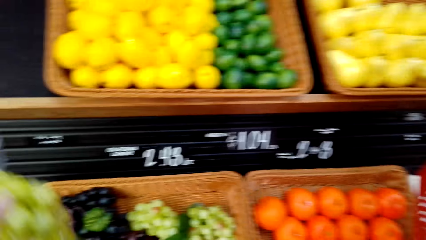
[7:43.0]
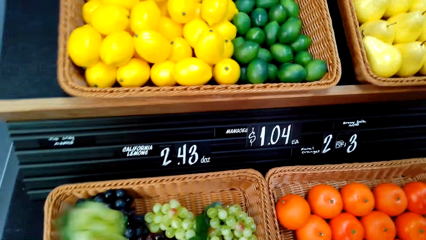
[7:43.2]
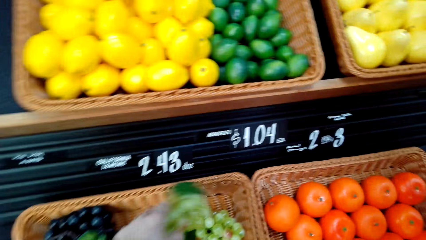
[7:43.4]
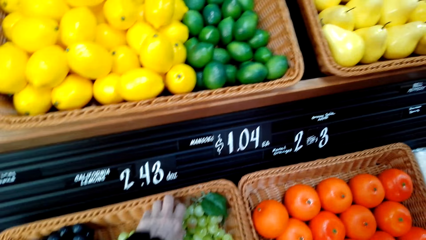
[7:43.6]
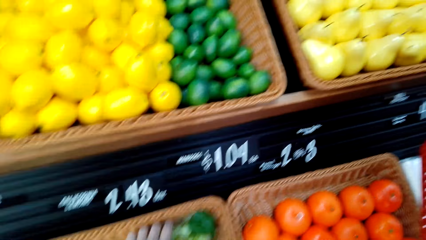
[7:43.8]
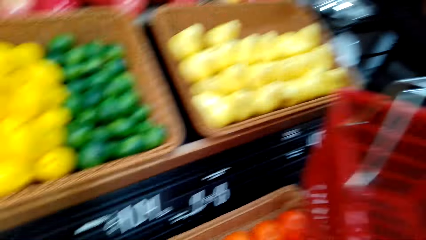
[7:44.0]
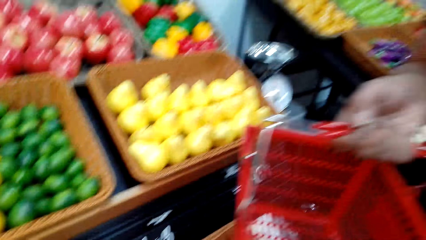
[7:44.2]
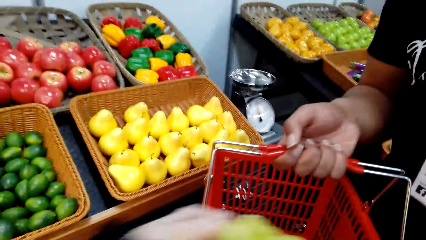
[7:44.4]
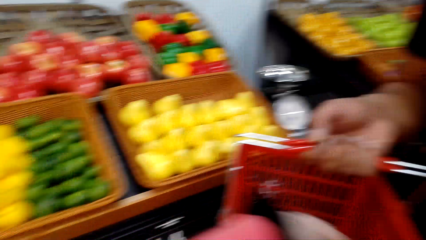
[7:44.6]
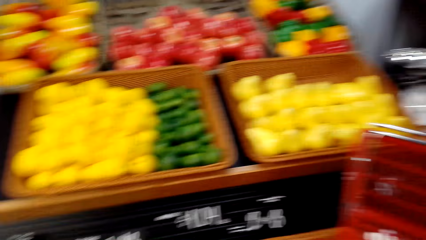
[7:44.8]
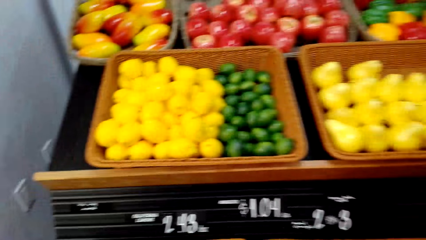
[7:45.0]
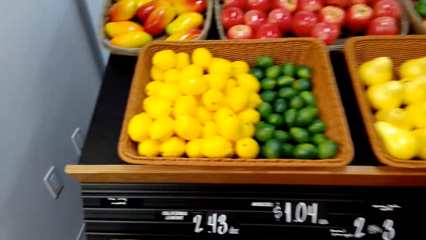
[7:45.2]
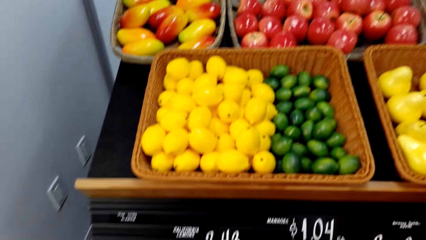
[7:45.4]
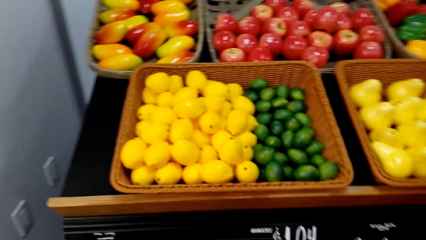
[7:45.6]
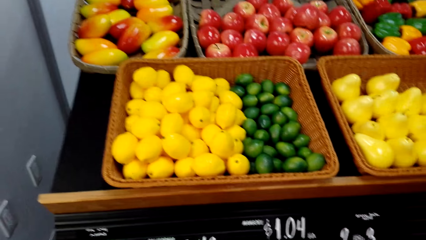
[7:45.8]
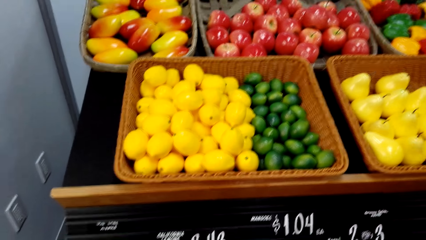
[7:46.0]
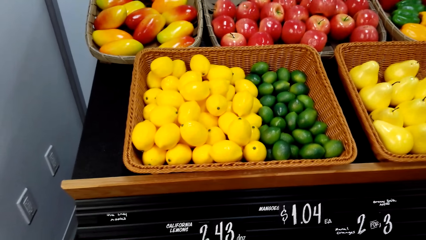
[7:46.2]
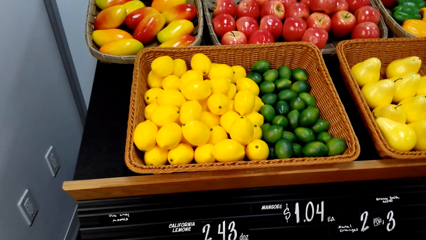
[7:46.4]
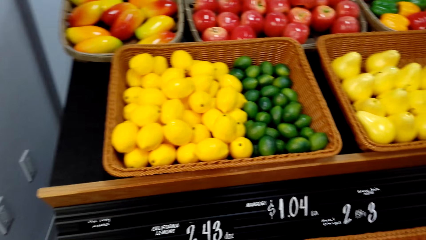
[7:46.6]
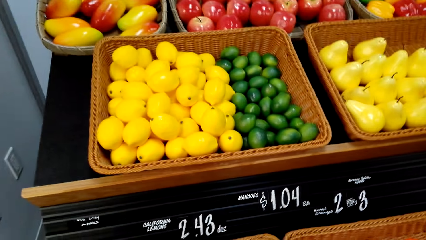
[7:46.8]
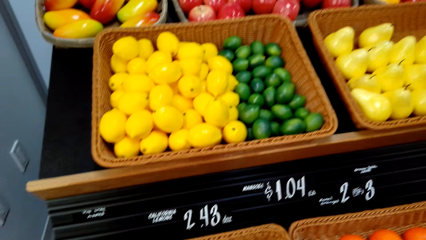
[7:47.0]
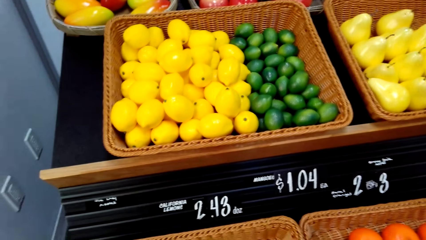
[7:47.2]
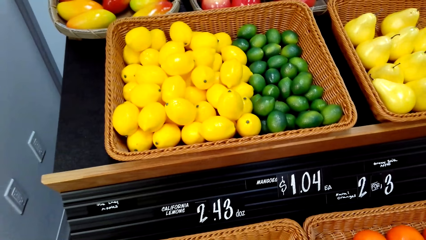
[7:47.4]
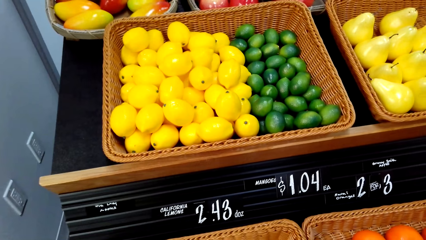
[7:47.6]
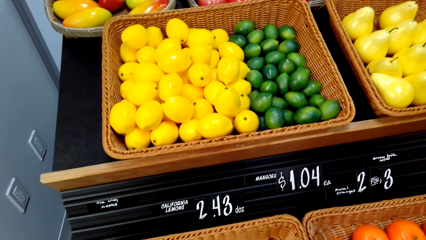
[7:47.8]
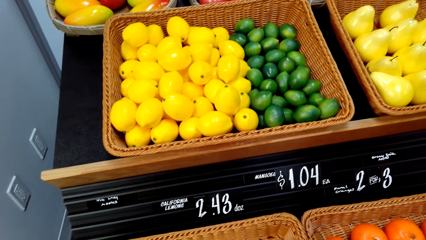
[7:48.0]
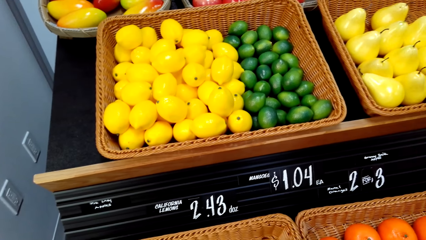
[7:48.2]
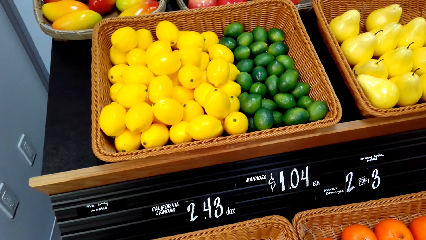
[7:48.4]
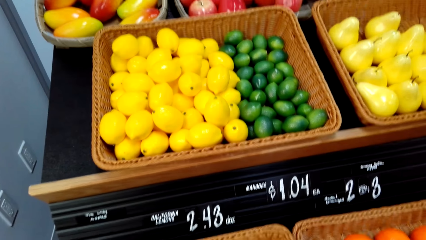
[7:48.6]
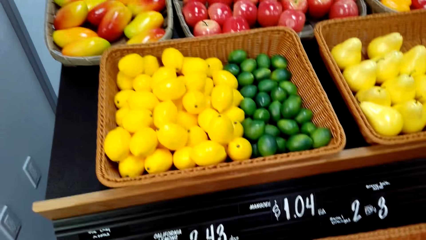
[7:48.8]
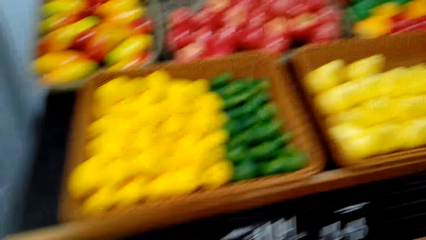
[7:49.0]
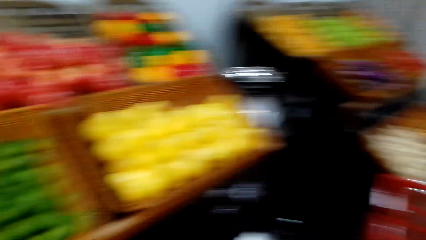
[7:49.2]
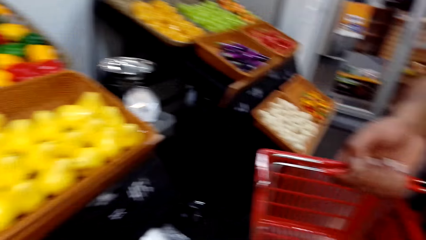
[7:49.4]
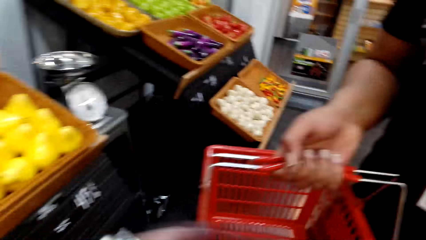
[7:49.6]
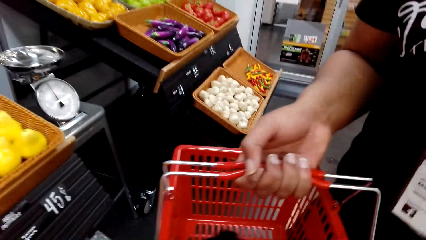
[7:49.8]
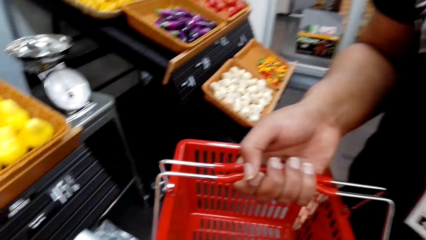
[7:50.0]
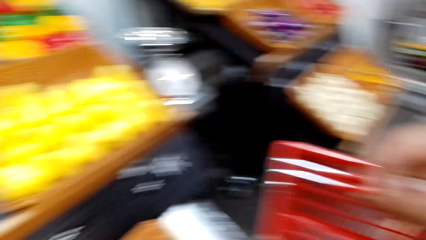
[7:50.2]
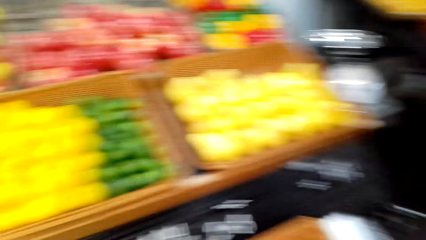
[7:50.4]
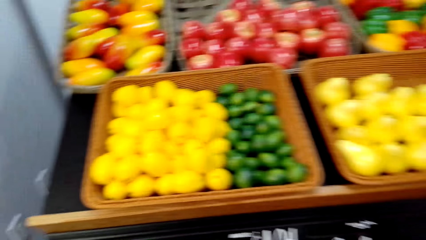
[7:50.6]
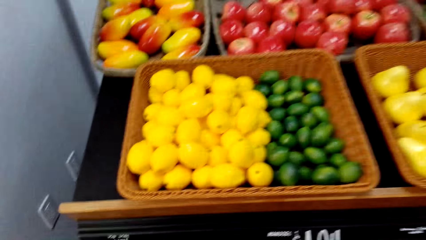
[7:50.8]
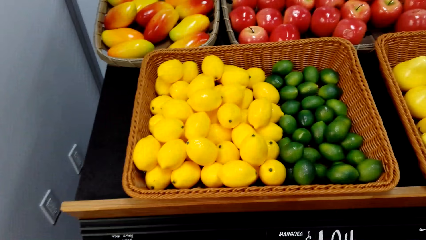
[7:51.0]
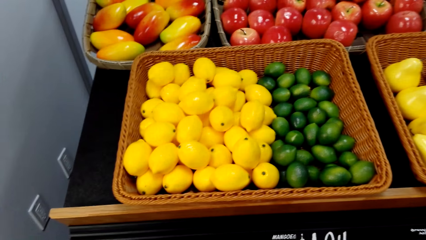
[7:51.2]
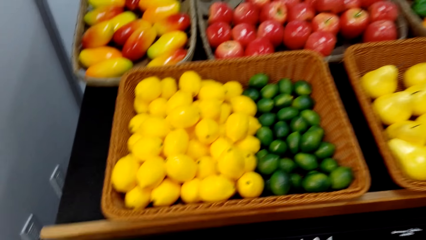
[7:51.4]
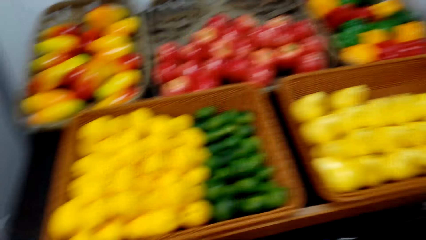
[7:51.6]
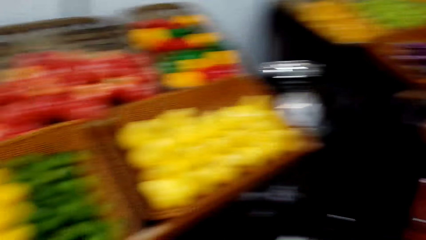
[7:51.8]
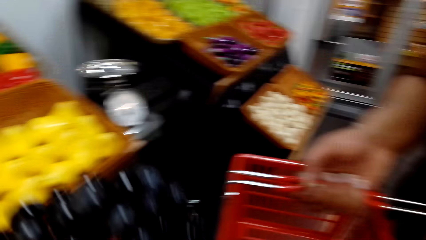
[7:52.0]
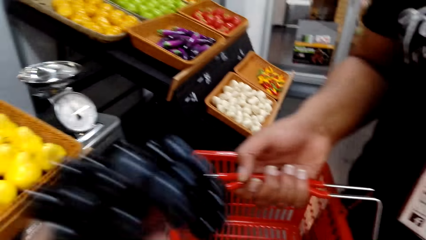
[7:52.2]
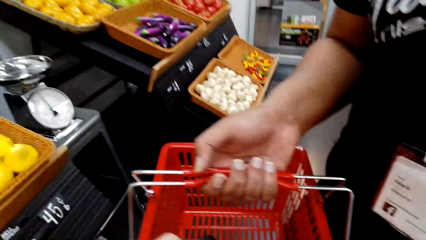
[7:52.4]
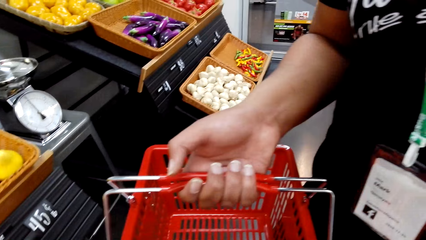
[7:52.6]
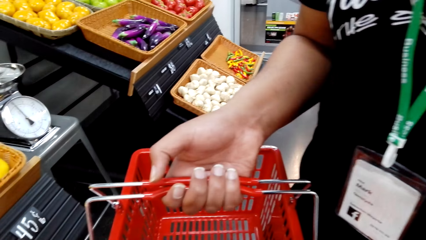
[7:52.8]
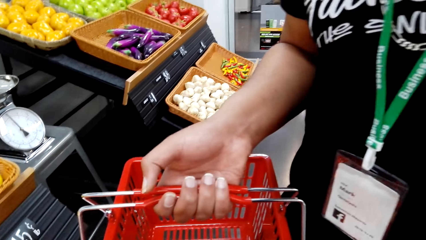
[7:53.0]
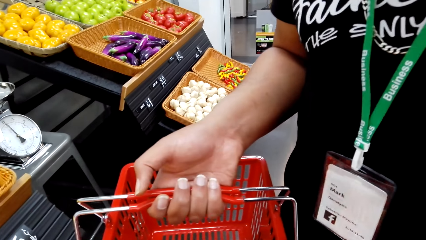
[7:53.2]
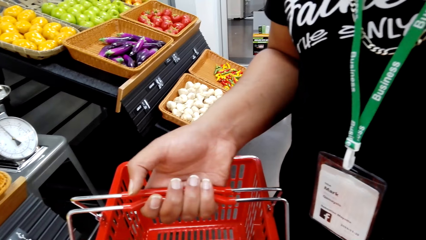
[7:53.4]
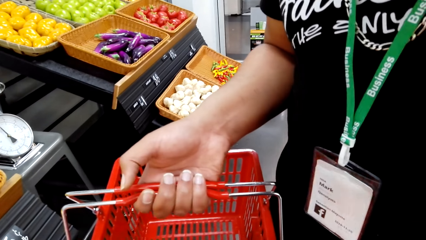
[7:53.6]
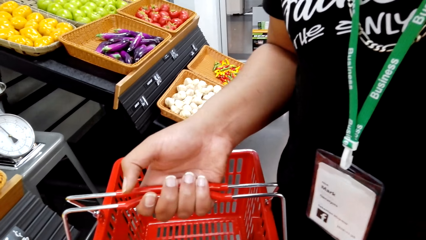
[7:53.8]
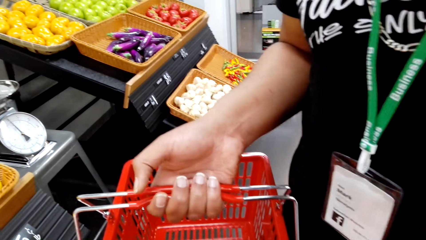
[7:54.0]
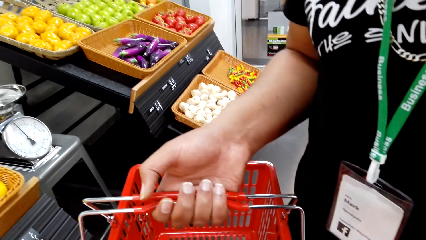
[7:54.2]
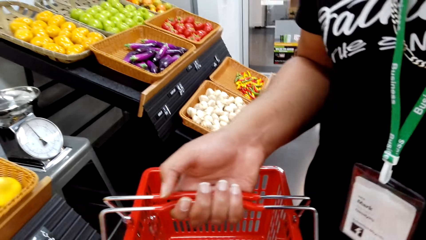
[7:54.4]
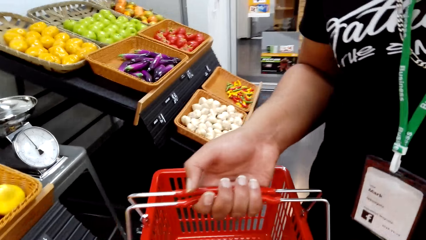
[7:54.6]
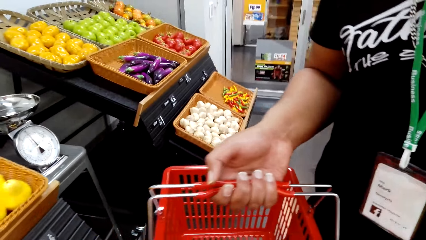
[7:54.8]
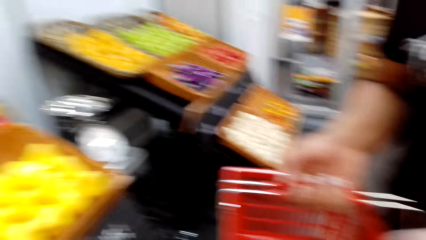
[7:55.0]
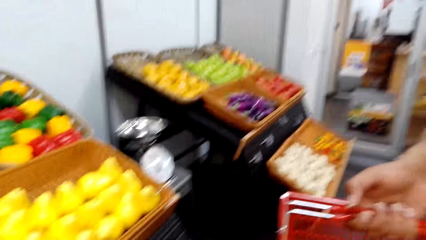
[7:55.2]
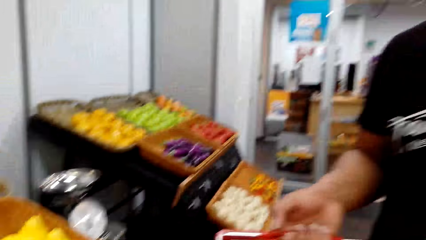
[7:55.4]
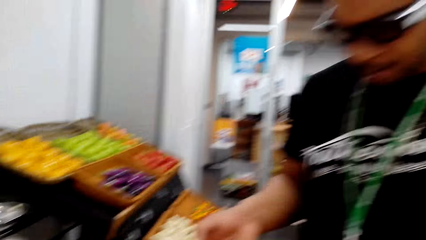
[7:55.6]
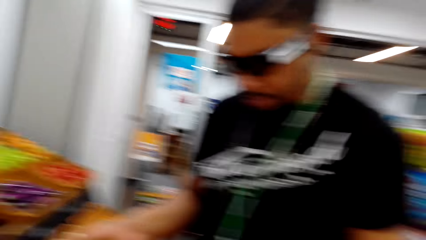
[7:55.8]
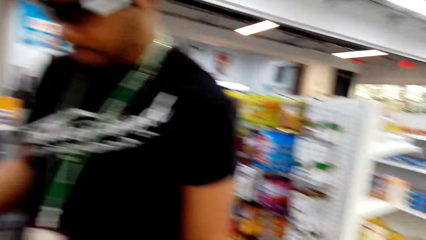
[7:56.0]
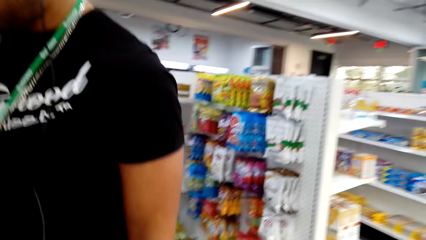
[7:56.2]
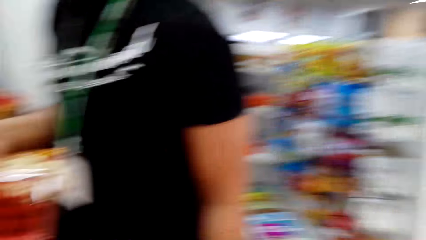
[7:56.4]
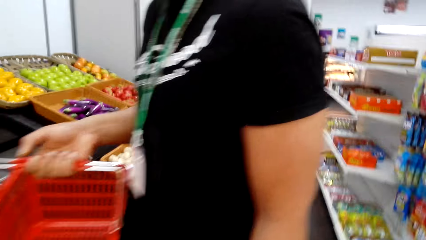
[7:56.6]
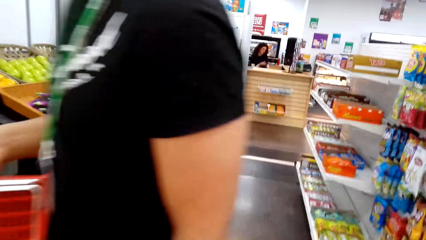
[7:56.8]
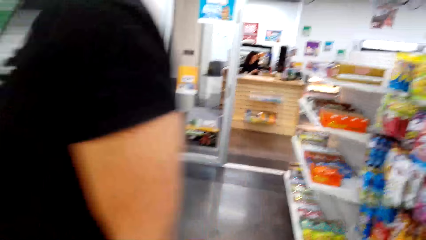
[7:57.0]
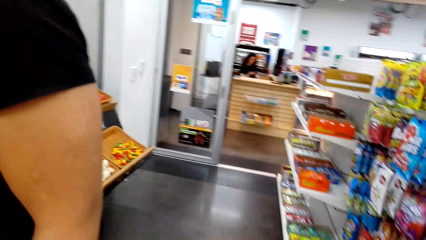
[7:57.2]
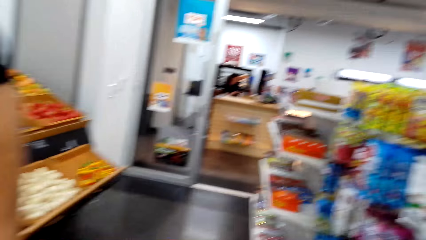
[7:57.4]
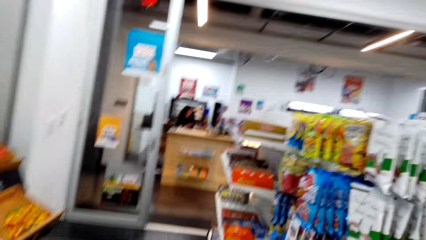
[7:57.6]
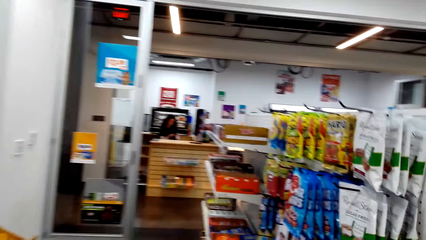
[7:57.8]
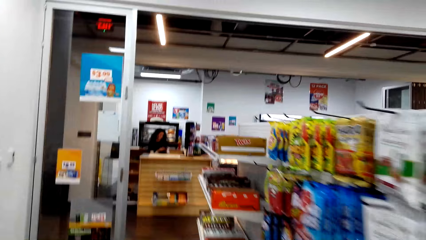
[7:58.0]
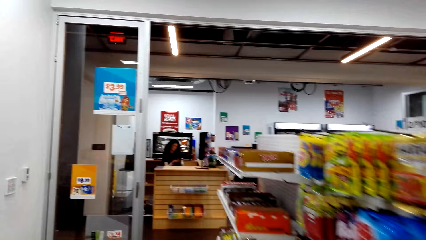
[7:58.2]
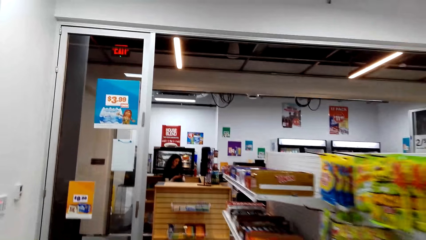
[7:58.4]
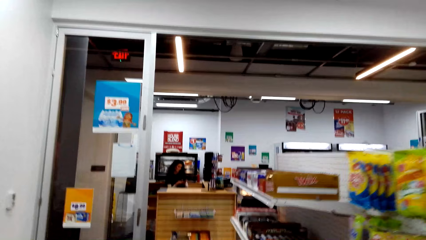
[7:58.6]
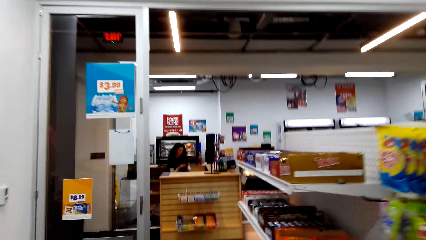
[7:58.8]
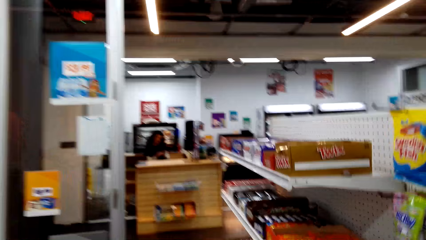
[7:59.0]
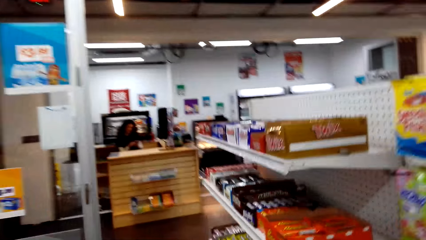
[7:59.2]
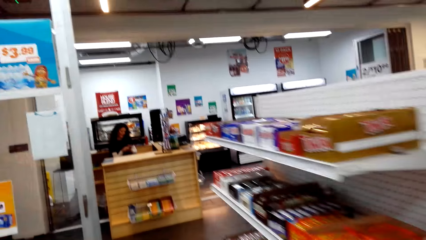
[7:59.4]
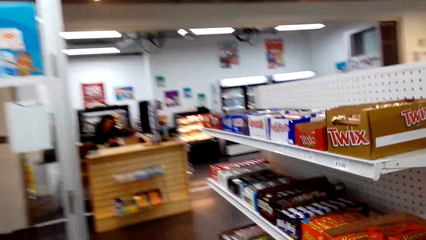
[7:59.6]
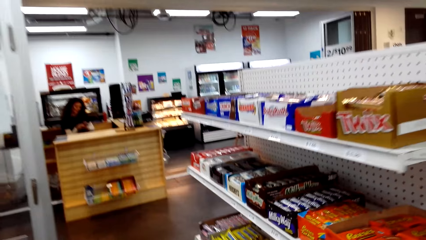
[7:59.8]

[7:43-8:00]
The camera wearer puts grapes in the basket in the shelves. They put the grapes in the basket. They look around the supermarket. They walk around the supermarket.
